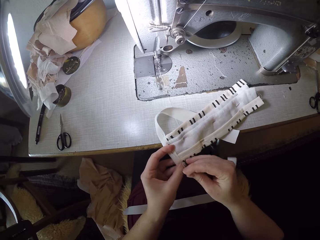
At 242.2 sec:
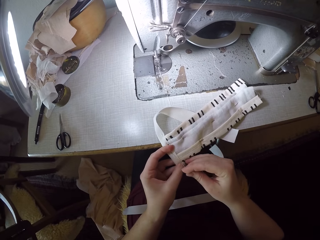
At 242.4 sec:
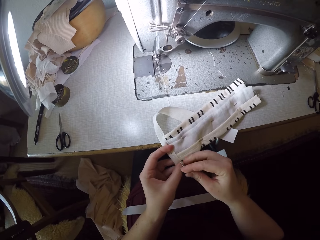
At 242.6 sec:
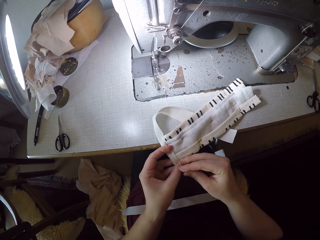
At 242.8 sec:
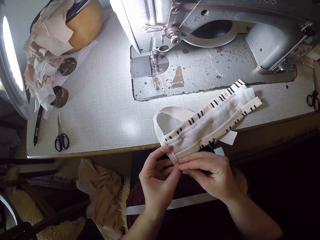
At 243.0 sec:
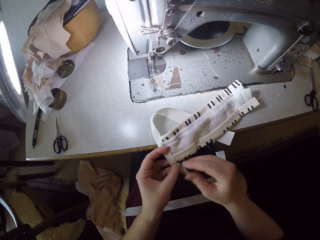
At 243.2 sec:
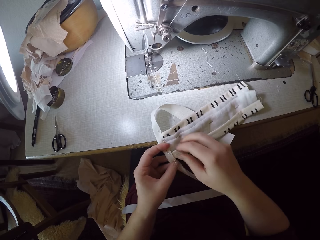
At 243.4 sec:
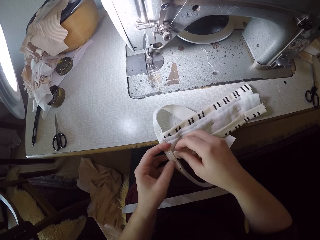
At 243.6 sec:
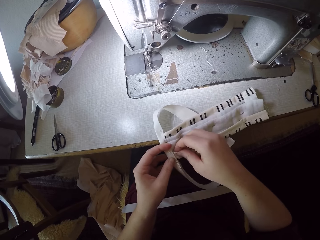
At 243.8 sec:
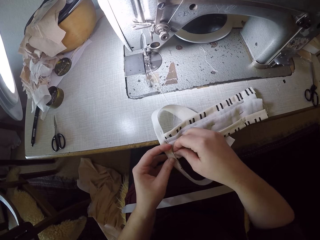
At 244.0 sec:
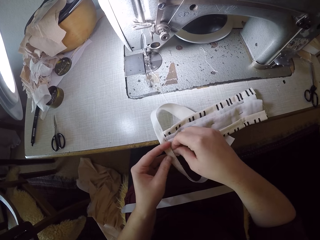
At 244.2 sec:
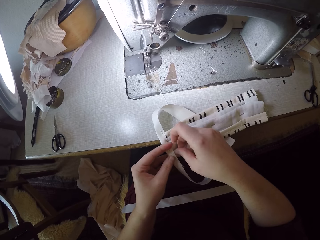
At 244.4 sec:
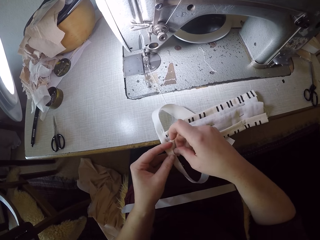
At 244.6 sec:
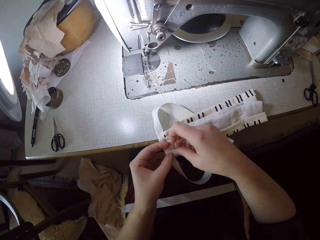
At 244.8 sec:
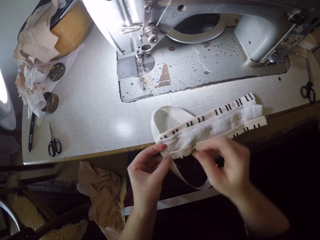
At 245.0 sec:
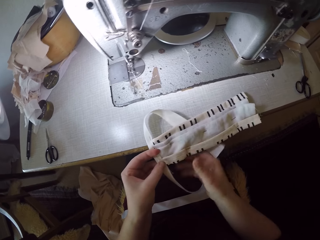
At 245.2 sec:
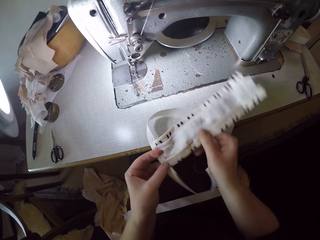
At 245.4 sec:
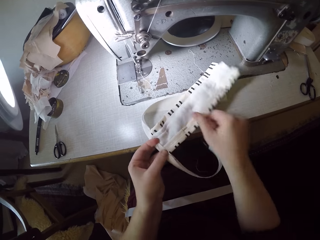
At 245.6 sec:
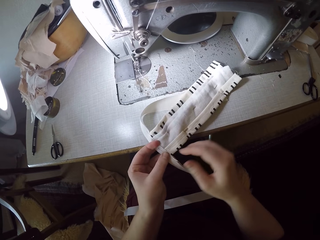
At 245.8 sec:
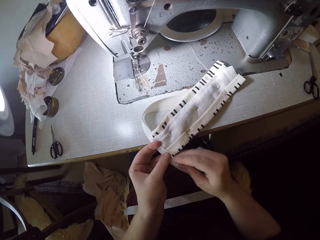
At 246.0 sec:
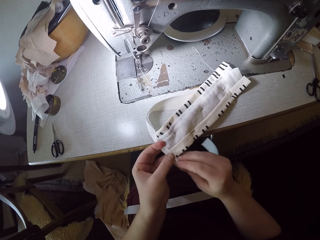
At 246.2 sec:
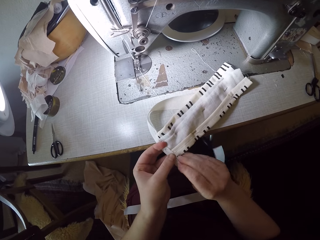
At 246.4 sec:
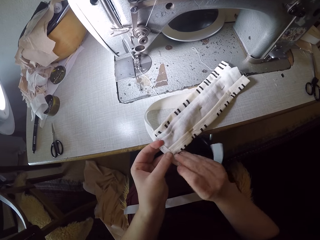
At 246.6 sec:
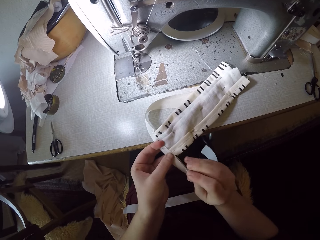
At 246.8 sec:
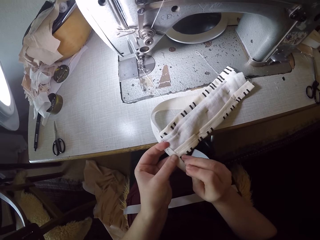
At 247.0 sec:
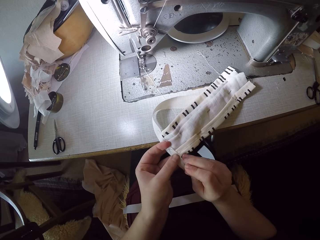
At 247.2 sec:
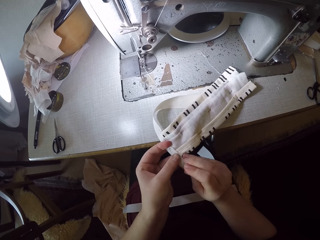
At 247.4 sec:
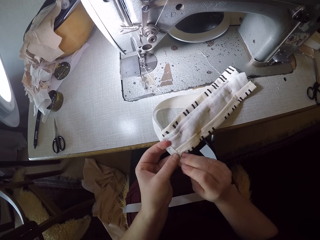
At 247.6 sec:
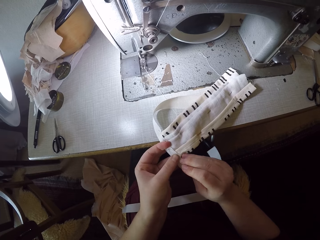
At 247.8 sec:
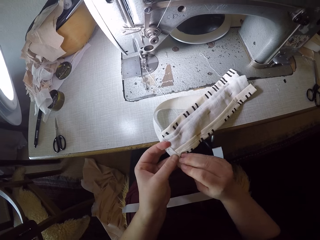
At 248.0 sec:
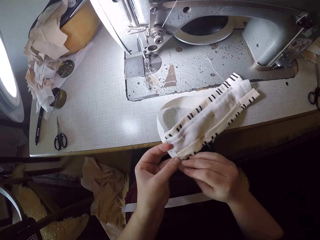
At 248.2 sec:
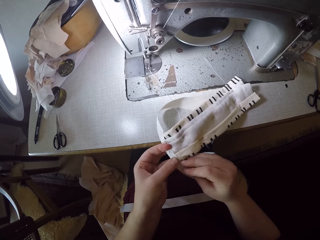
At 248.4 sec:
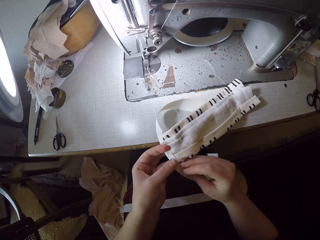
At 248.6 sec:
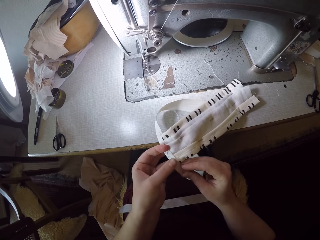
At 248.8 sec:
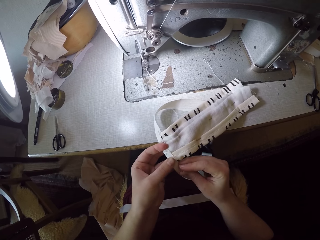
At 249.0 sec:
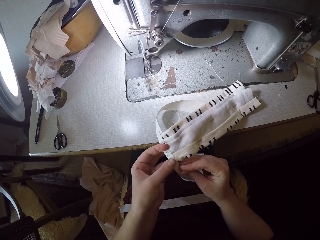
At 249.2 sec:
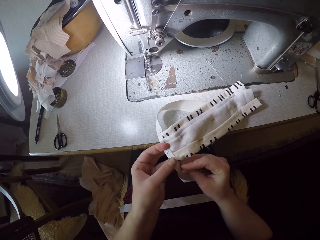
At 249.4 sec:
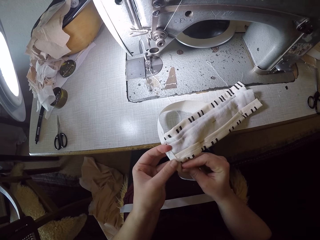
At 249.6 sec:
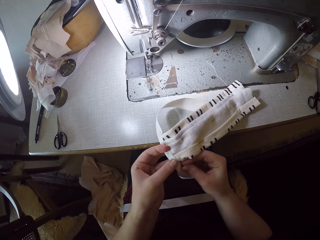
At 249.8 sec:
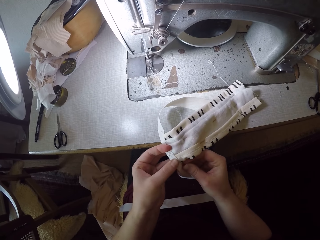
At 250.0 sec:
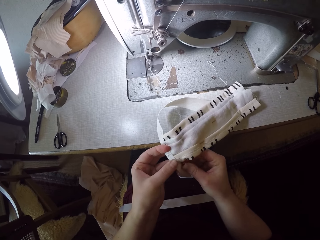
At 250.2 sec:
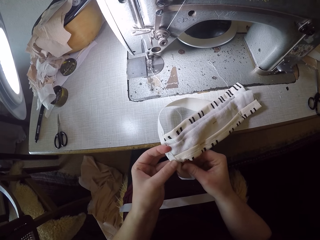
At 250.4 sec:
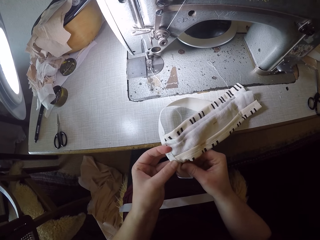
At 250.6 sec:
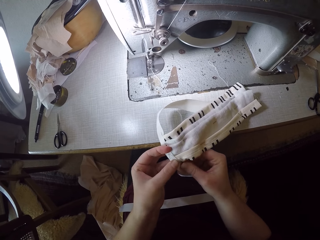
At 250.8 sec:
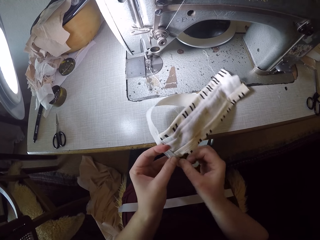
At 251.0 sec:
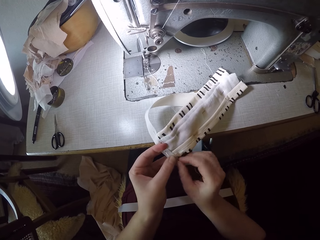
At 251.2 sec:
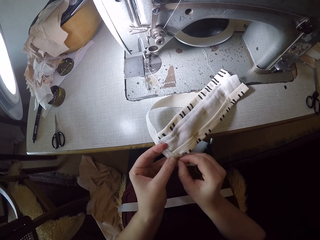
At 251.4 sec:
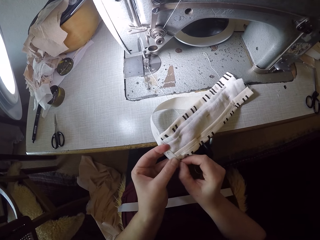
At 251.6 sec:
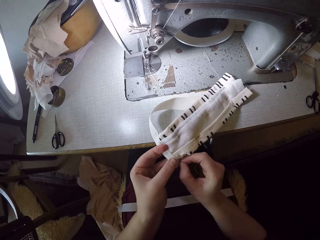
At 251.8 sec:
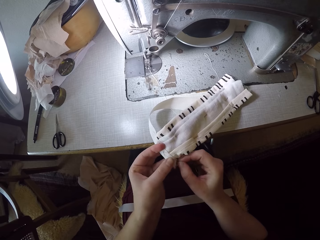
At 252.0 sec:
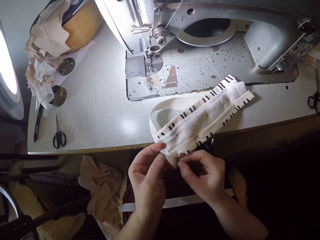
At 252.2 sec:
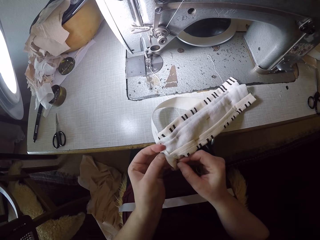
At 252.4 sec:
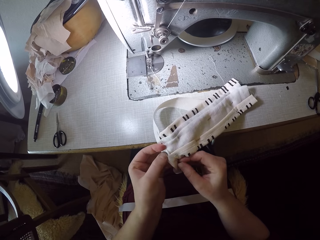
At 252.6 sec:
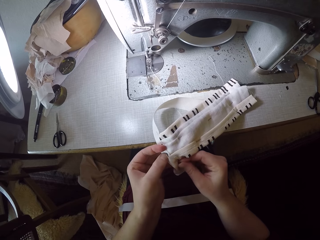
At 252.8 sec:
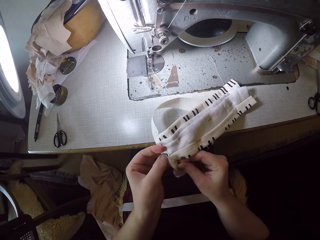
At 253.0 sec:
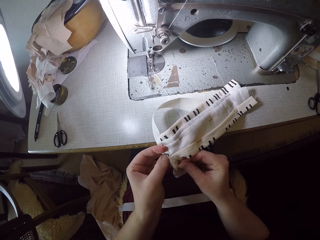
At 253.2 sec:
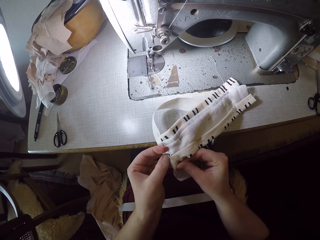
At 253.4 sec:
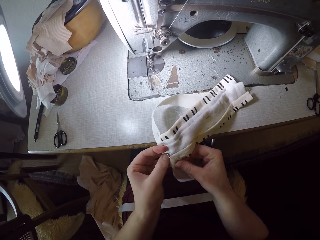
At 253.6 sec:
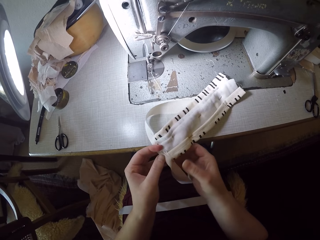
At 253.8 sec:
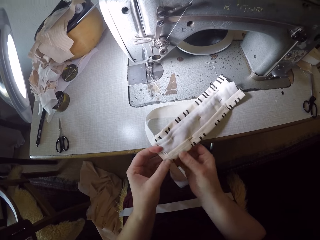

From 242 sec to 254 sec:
The camera wearer pins the elastic strap to the piece of cloth. They pierce a needle through the pieces of clothes.

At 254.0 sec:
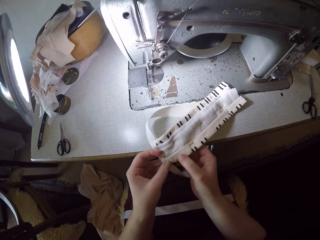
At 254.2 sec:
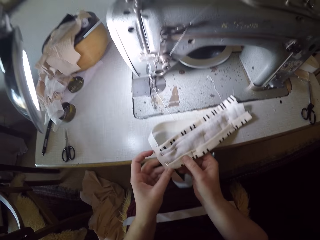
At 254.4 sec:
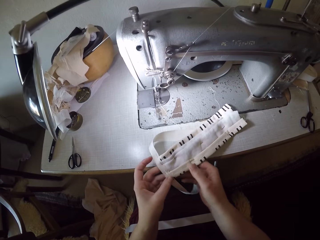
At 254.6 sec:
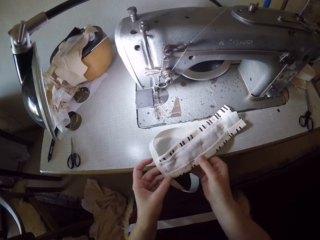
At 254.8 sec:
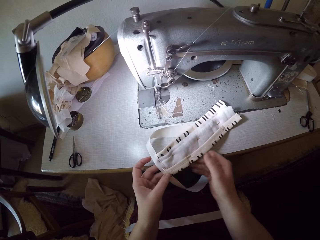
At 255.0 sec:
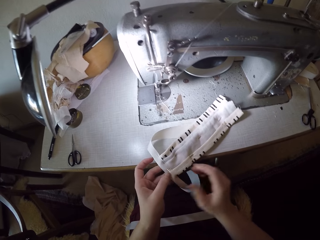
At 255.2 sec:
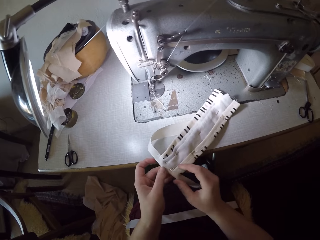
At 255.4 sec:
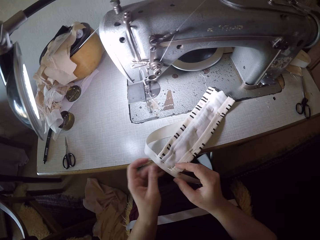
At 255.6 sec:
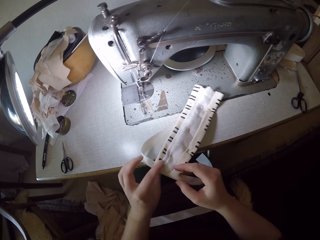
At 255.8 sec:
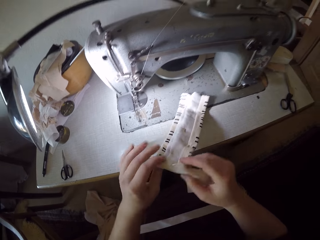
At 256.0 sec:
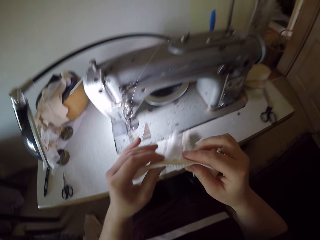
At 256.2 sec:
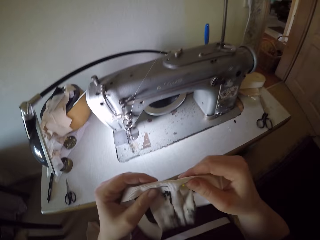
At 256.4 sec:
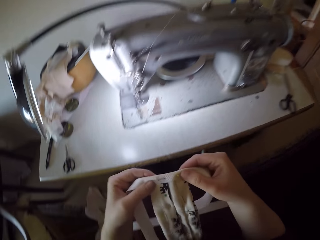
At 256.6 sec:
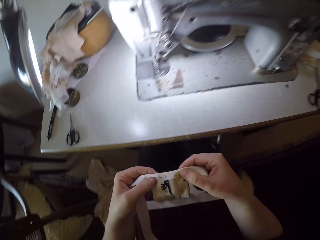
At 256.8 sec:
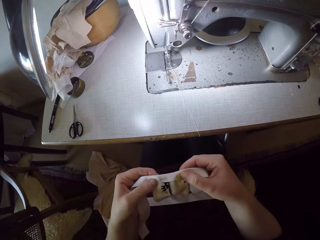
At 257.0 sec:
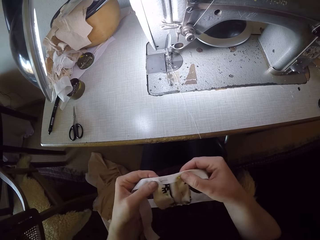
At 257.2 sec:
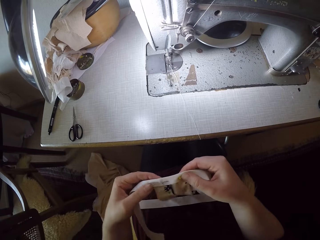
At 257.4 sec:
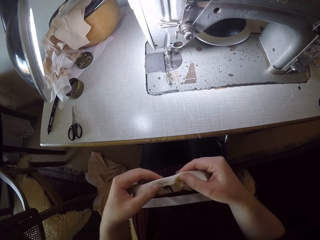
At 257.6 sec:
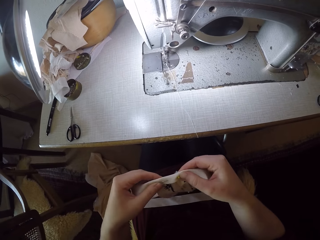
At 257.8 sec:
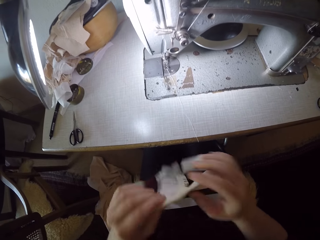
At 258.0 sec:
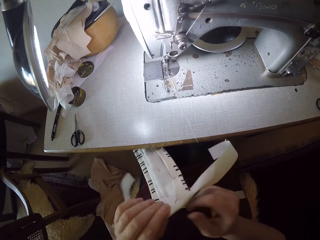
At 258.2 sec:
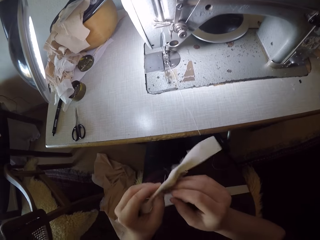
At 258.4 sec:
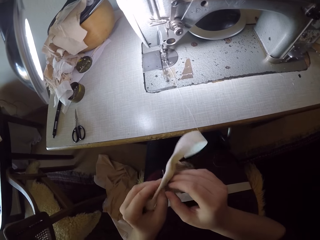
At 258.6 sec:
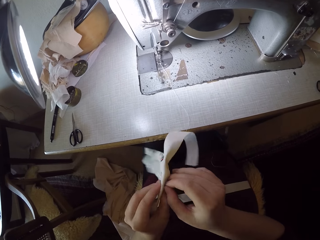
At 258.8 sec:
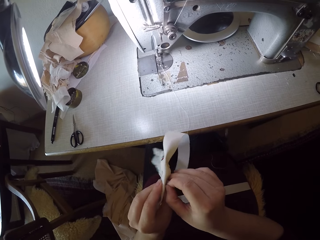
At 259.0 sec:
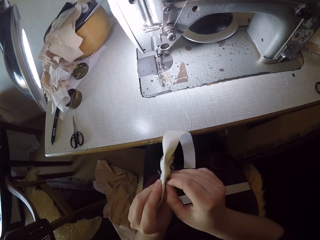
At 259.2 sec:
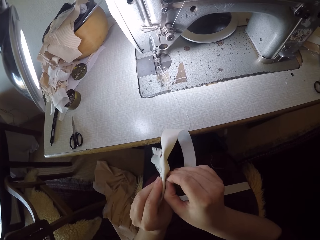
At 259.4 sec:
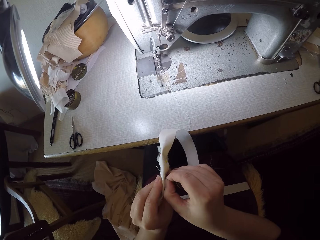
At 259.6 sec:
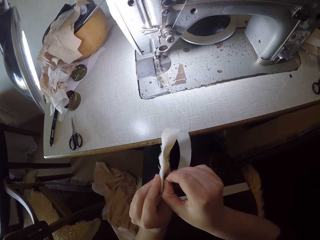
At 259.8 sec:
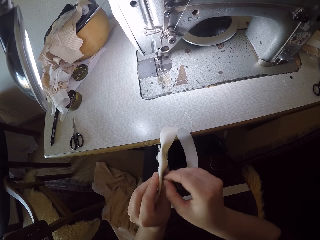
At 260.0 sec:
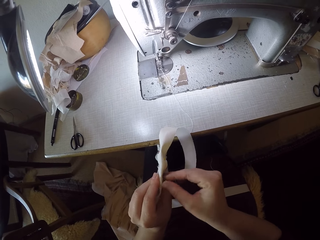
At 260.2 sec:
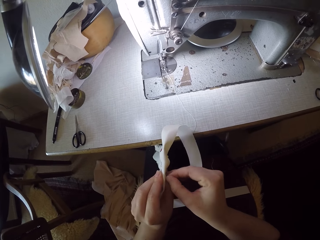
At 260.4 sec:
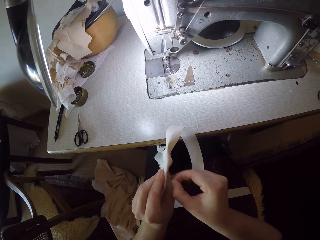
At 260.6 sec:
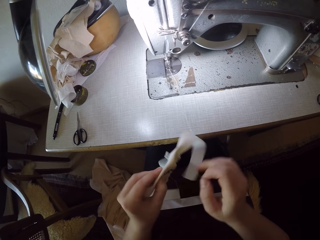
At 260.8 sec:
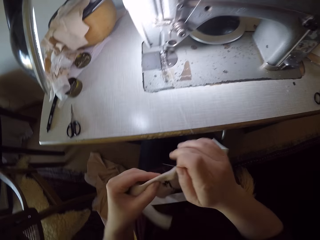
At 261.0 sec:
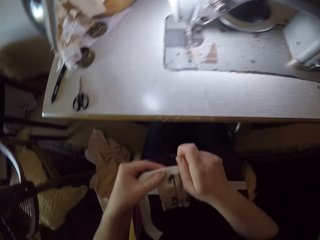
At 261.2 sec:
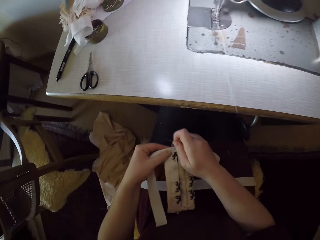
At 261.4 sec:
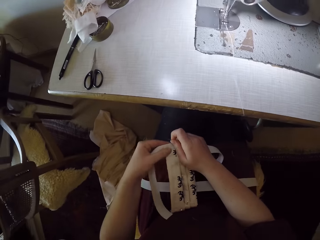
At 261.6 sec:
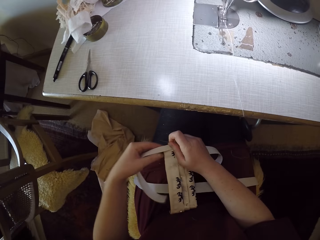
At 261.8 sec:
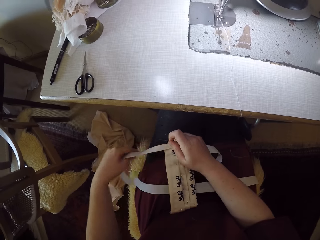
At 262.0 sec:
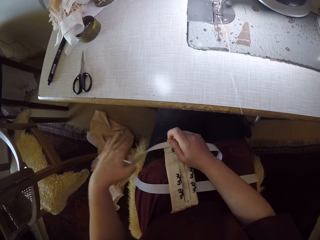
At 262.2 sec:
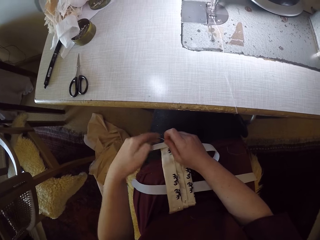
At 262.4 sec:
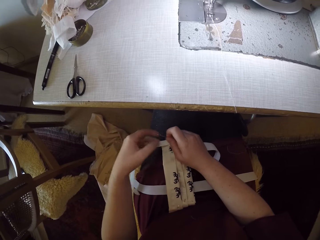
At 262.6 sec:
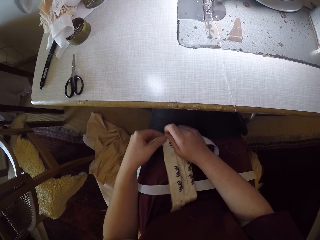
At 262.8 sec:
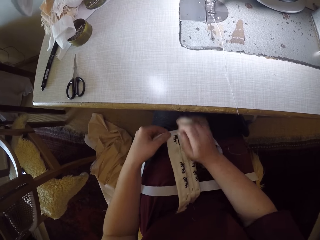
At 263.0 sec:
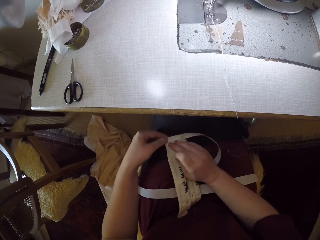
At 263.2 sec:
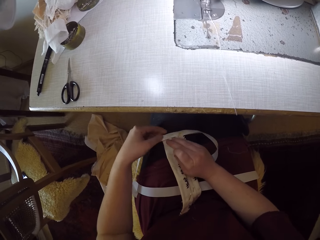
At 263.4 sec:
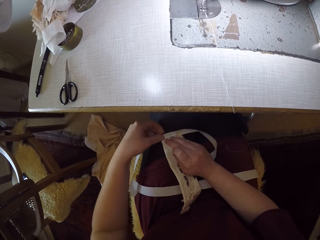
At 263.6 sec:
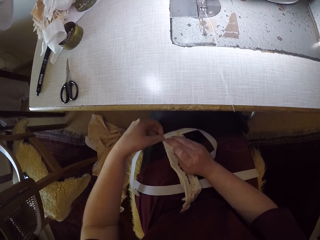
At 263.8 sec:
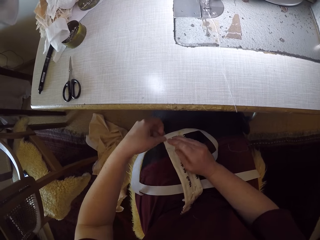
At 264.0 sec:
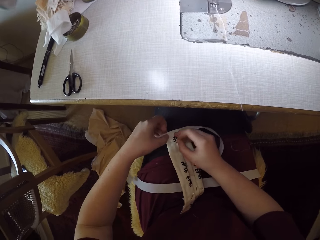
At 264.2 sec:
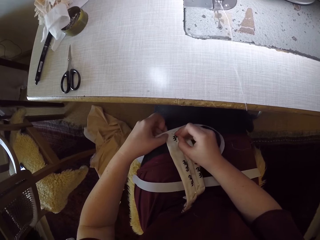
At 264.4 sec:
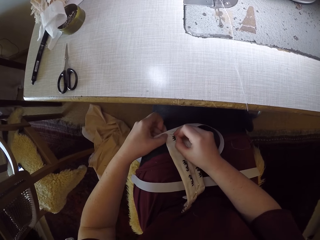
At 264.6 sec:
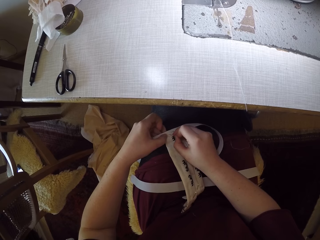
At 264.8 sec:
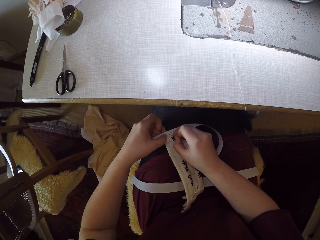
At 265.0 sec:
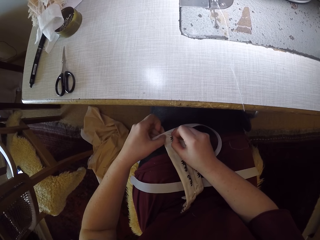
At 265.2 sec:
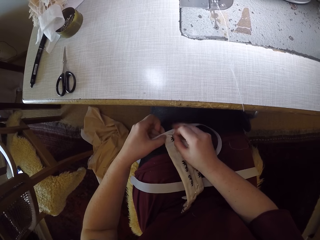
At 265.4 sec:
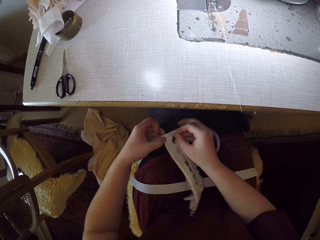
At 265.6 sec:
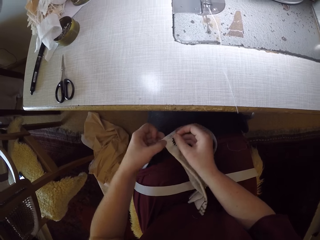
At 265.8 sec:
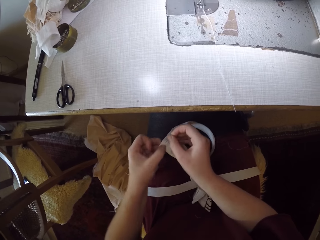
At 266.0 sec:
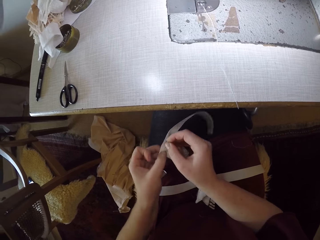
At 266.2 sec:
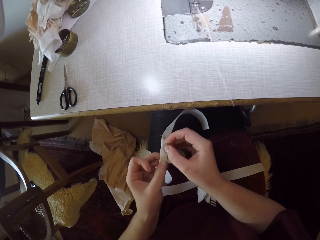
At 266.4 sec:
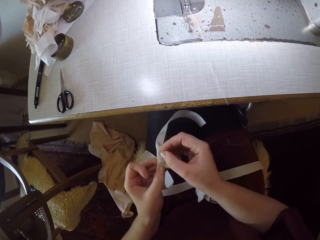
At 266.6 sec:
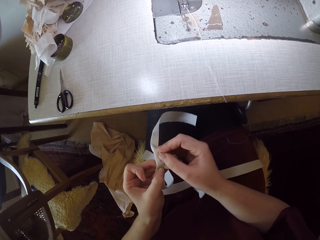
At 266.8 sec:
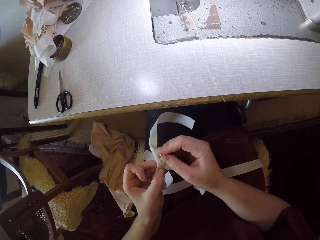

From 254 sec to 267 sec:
The camera wearer turns the pieces of clothes. She removes a needle from the pieces of clothes. She lowers the piece of cloth to her lap with both hands. She pierces the needle through the pieces of clothes.
